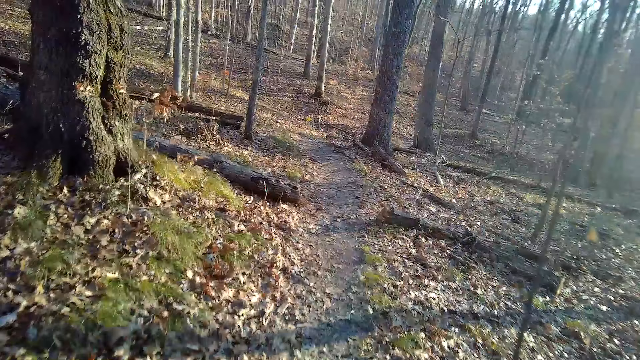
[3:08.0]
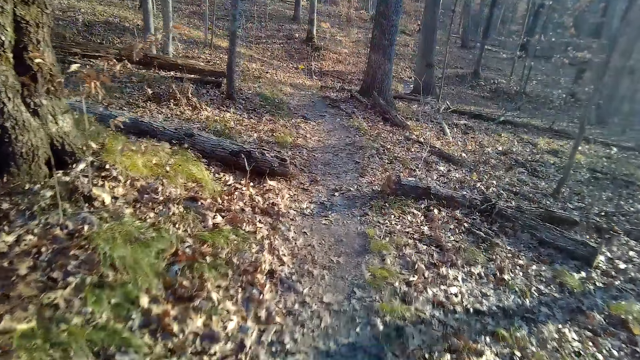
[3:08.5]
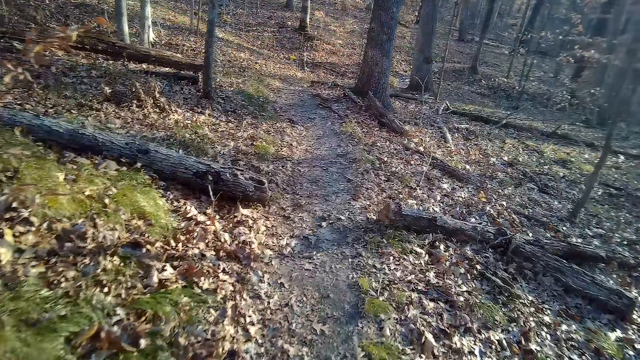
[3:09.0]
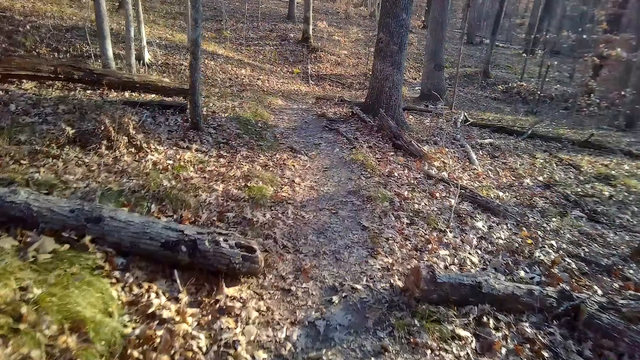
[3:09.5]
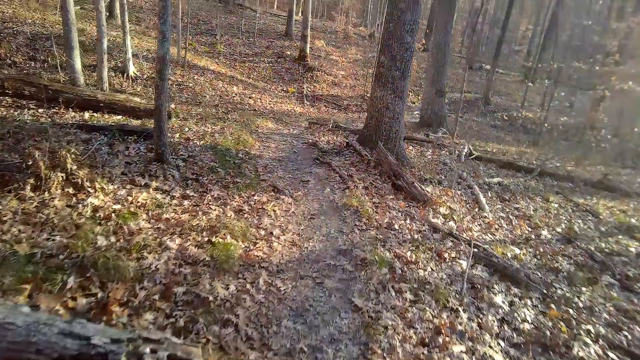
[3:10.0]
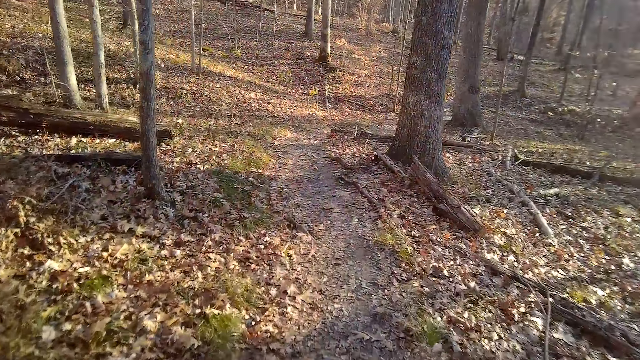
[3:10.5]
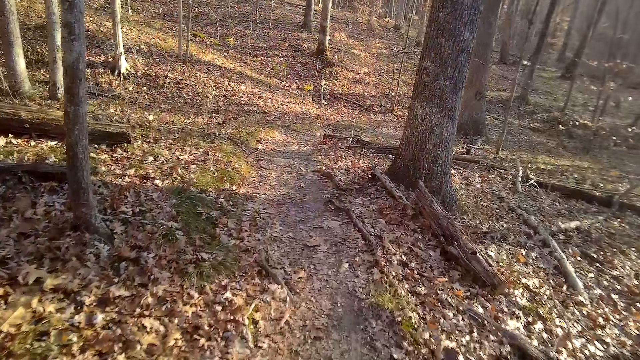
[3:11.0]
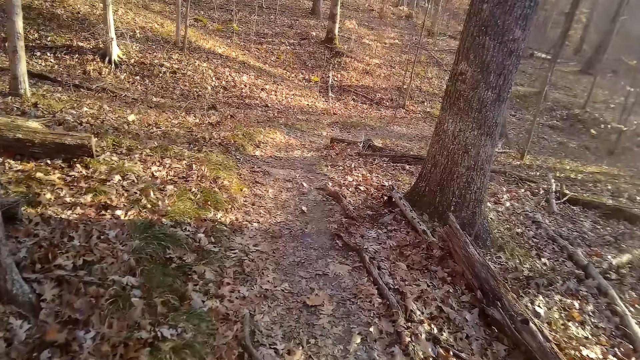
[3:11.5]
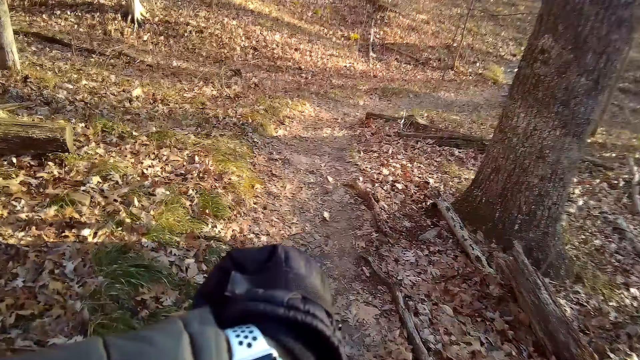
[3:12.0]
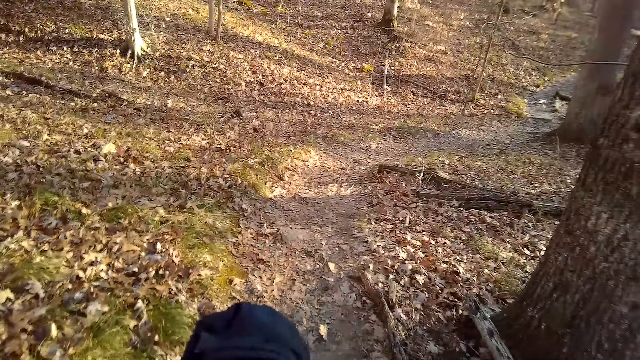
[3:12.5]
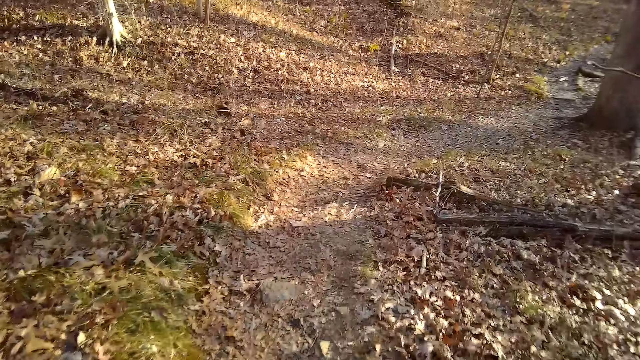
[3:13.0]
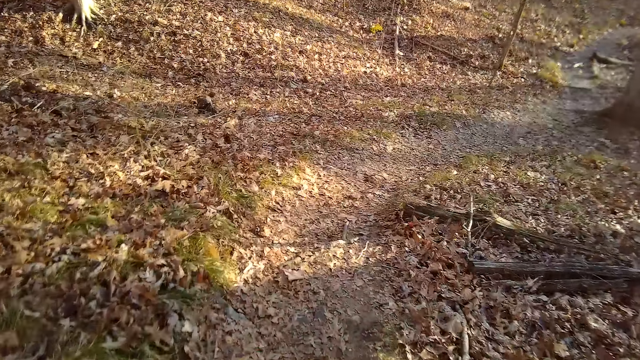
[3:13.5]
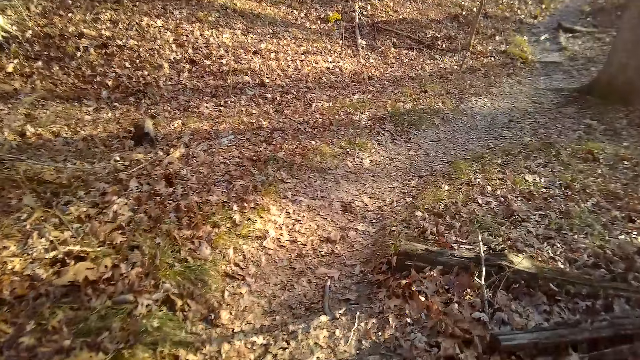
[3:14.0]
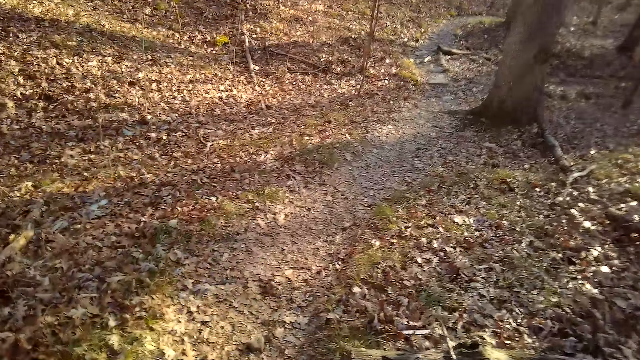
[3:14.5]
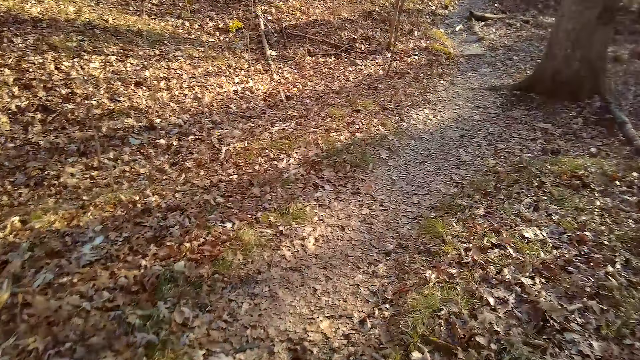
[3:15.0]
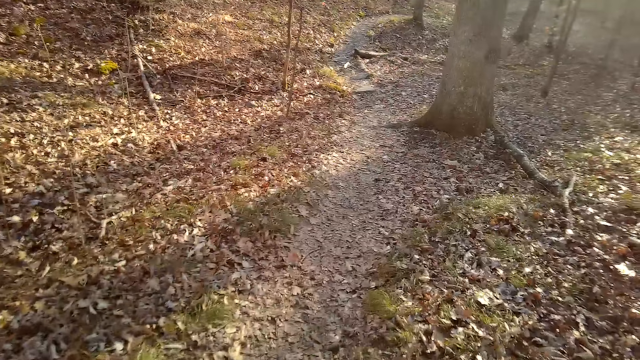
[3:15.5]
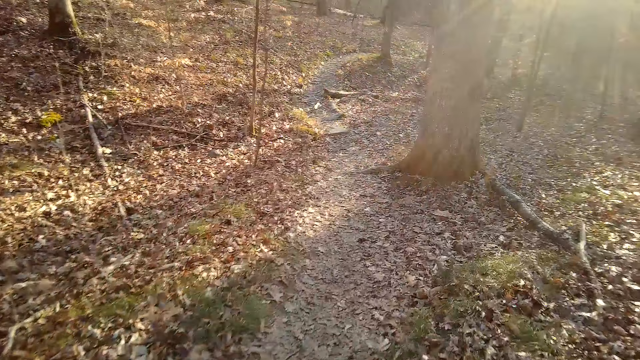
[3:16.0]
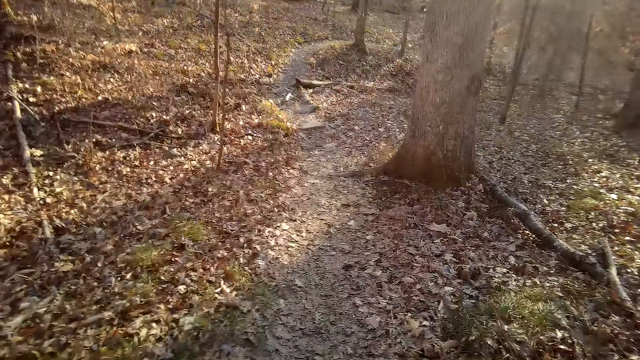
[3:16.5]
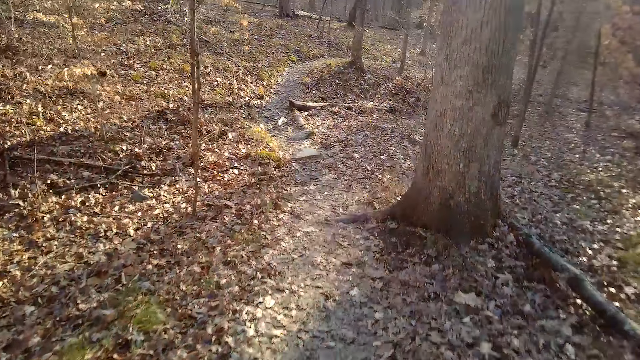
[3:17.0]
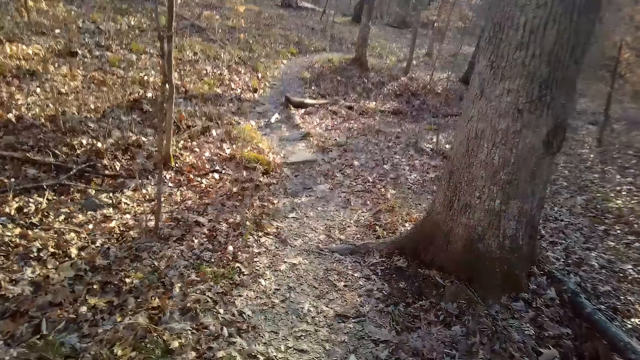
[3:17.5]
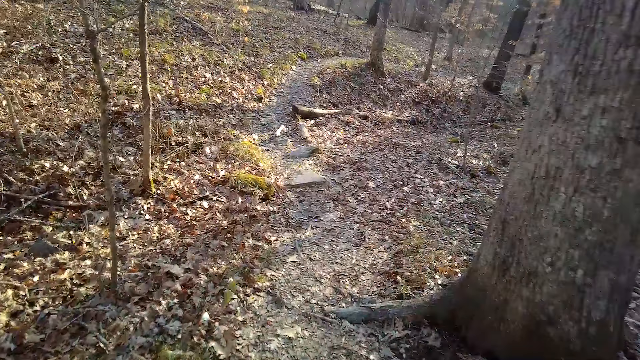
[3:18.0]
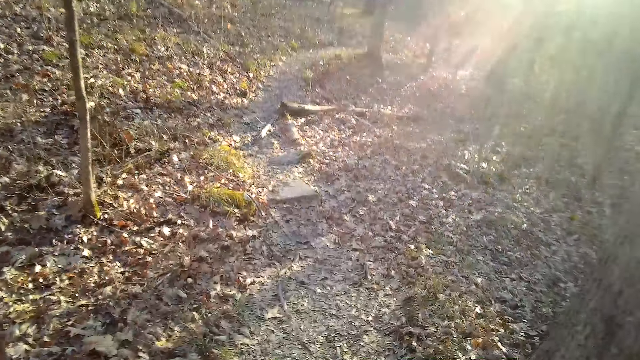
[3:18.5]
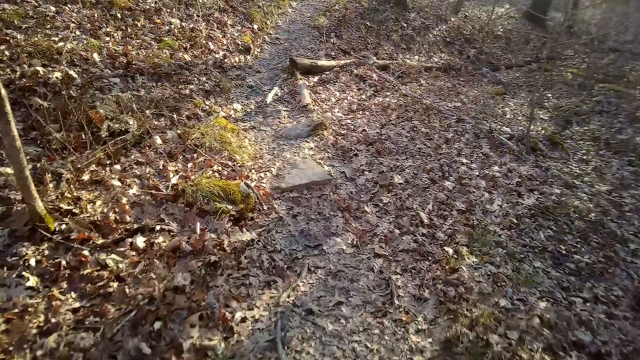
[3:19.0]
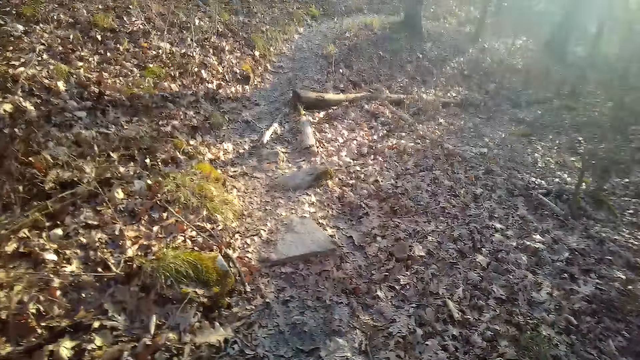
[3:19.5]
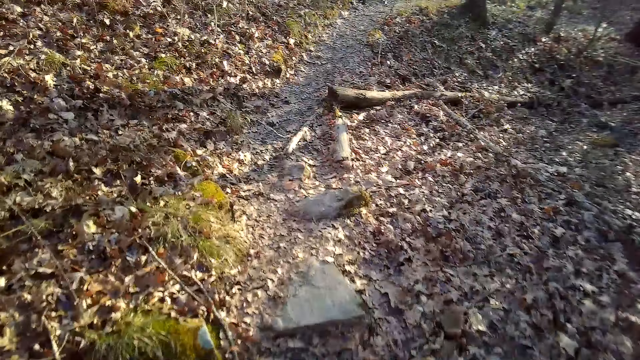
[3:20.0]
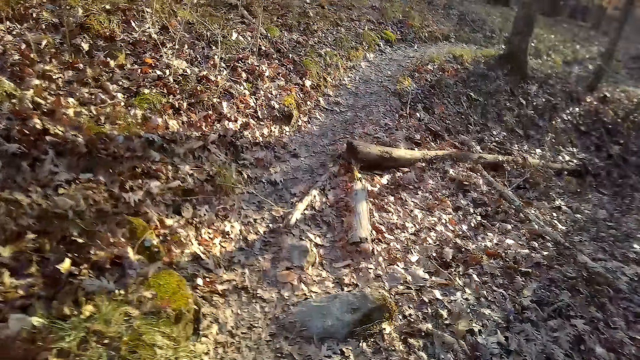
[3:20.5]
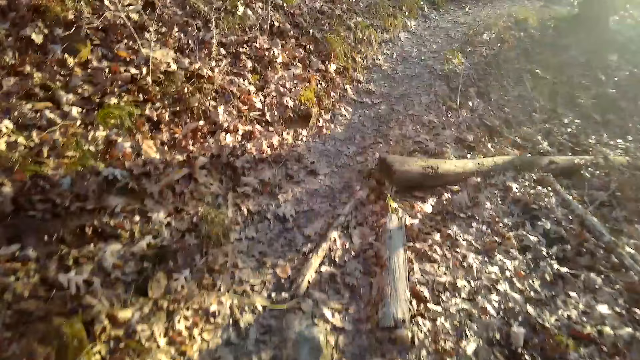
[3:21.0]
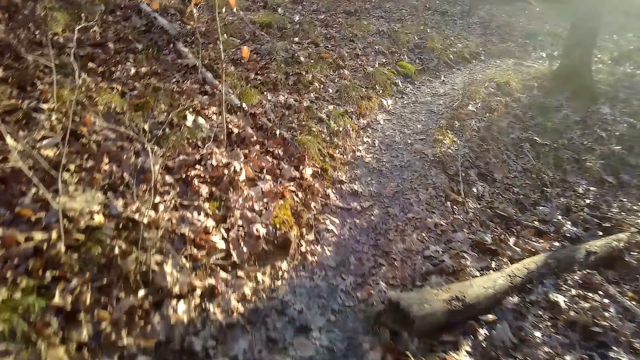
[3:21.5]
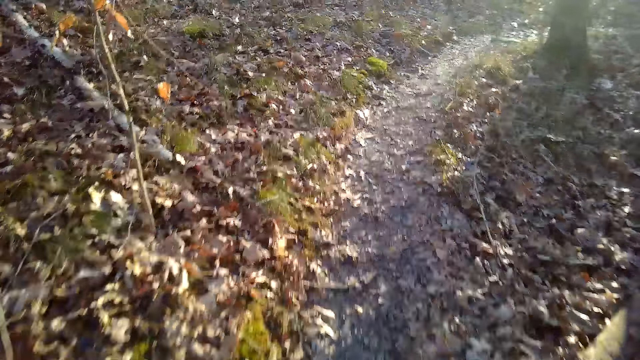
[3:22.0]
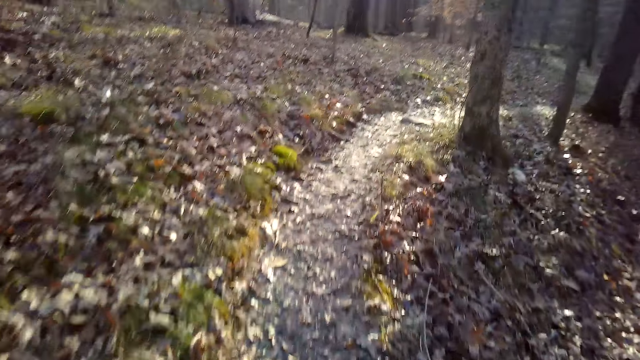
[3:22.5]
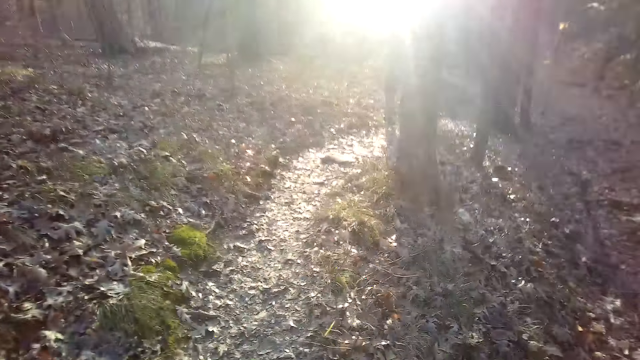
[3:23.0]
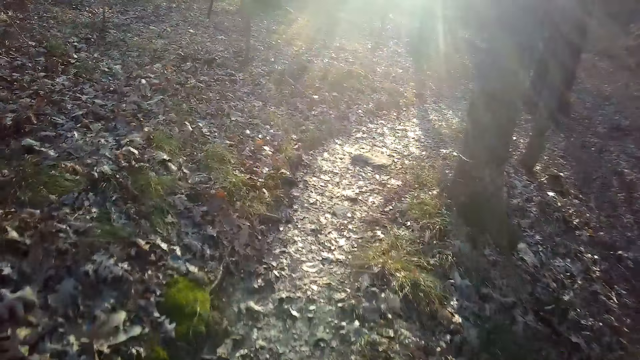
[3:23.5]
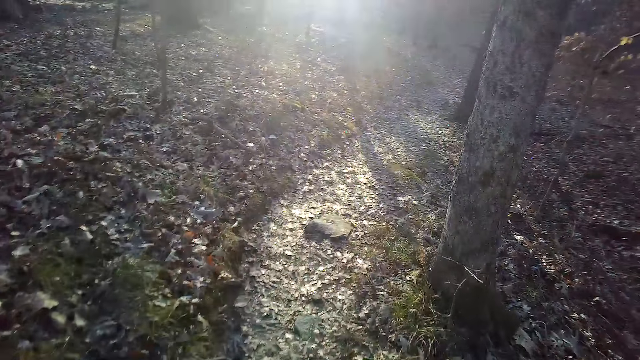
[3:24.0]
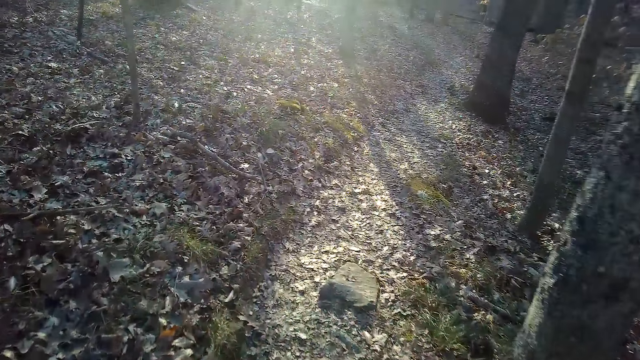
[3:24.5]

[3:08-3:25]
The camera wearer goes down the hill. They cough.

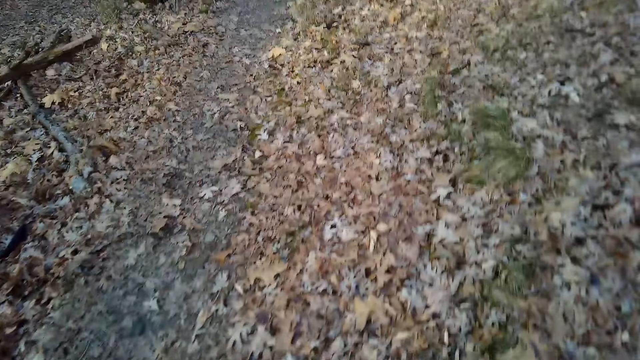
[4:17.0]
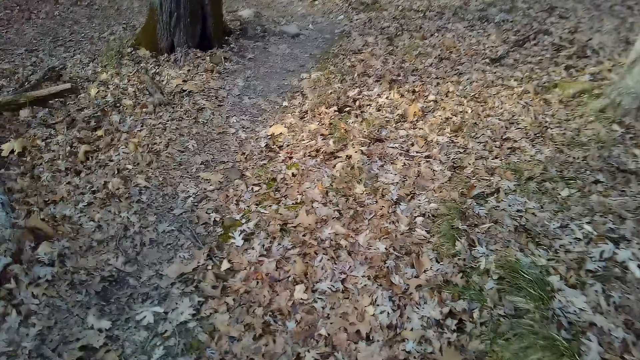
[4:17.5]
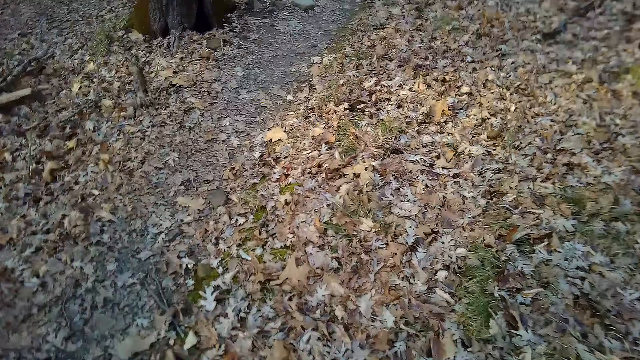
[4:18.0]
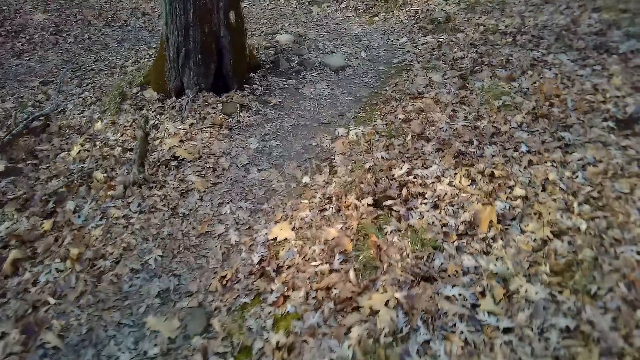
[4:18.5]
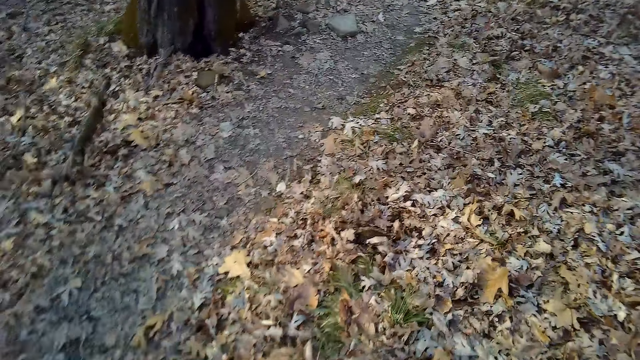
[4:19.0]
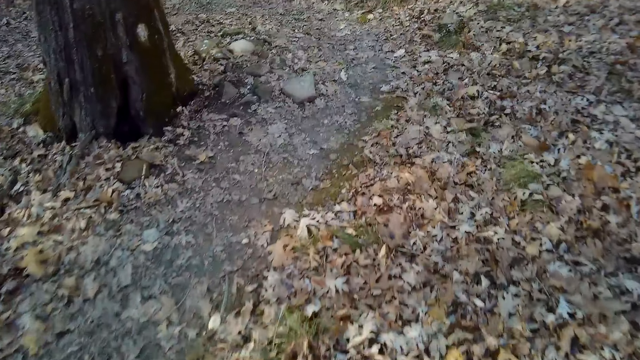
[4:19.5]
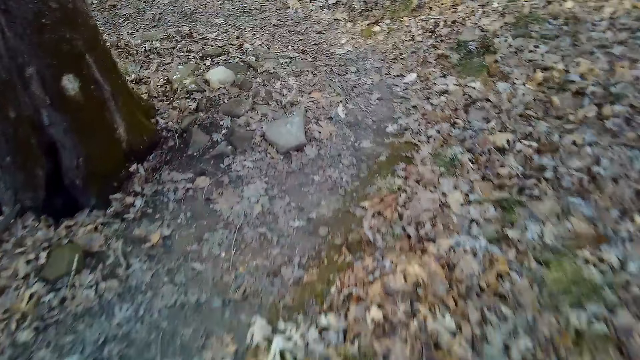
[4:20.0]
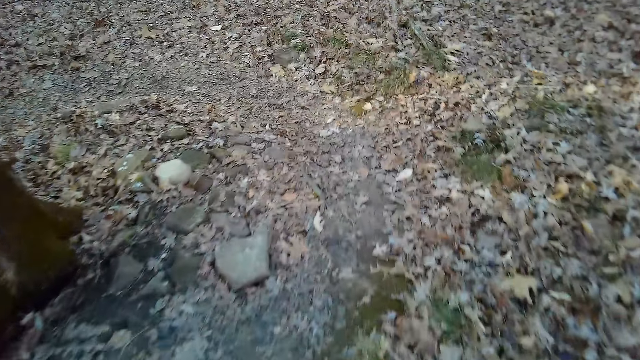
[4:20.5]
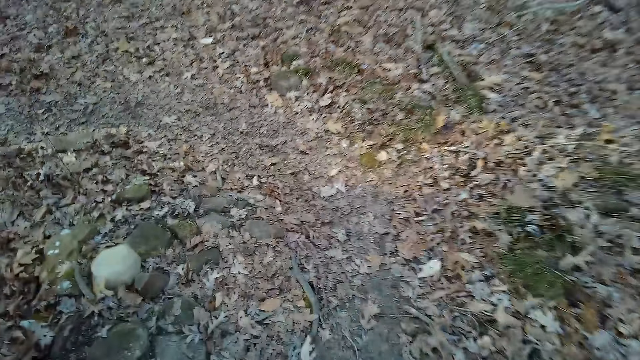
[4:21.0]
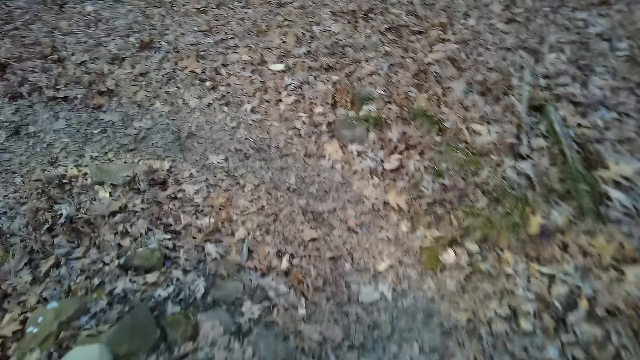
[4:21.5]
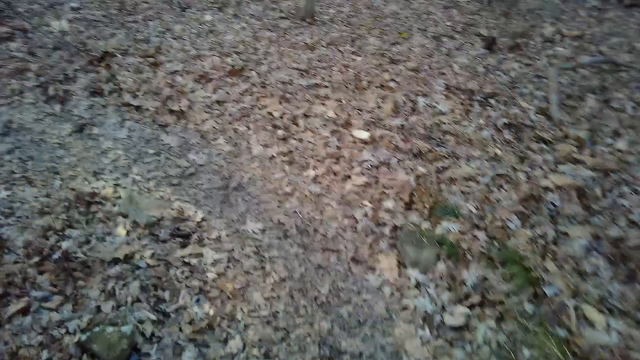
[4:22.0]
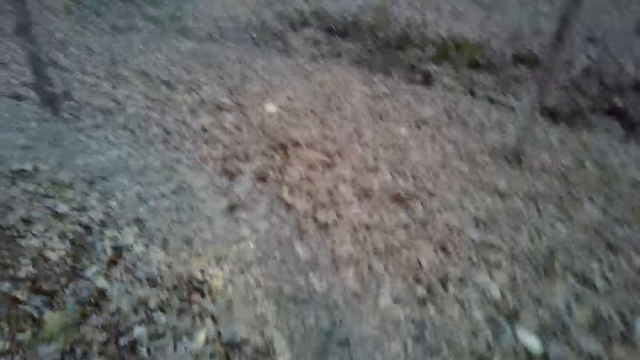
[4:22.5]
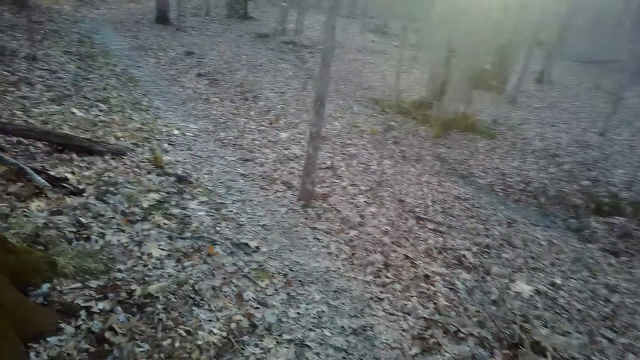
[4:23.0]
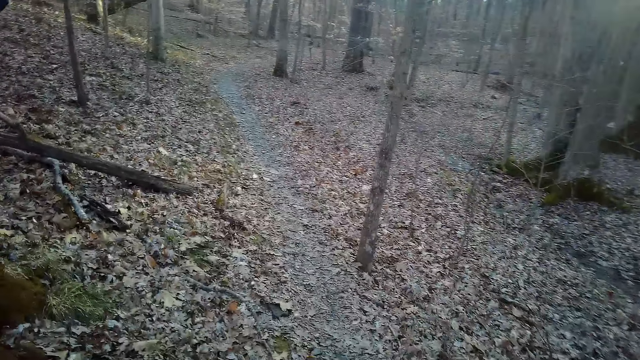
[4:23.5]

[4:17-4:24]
The camera wearer laughs and walks with someone.
